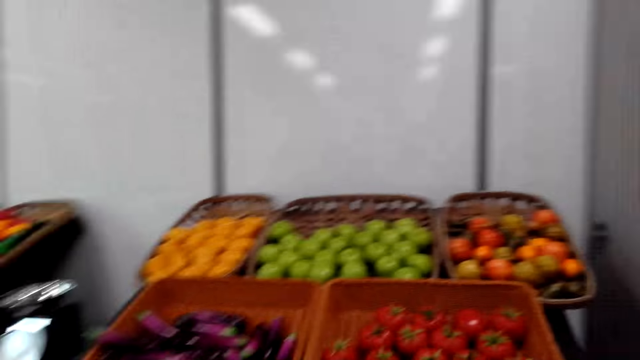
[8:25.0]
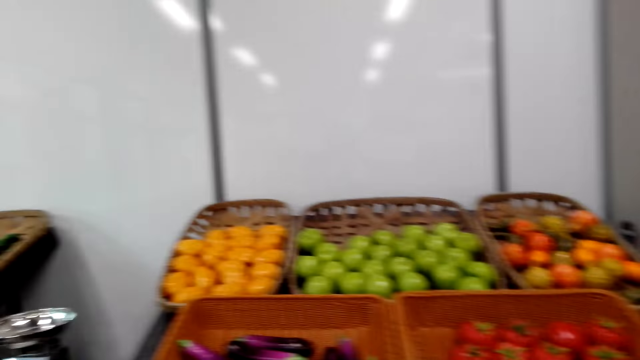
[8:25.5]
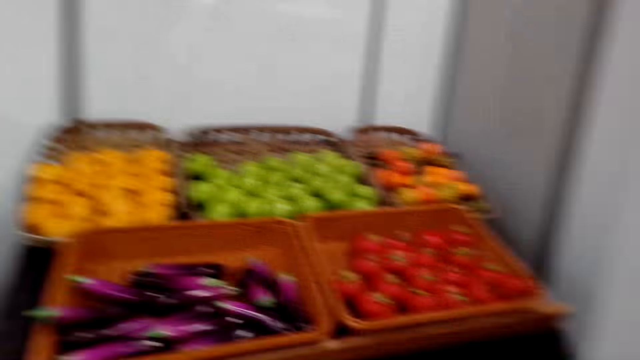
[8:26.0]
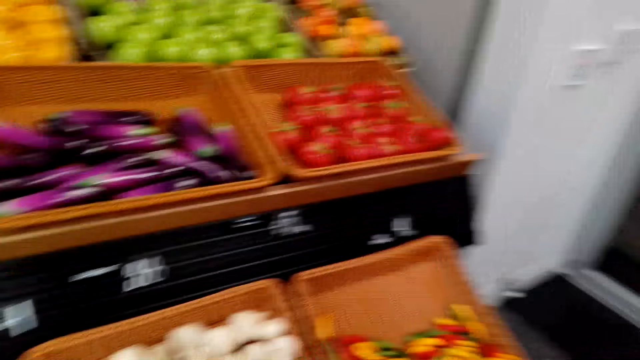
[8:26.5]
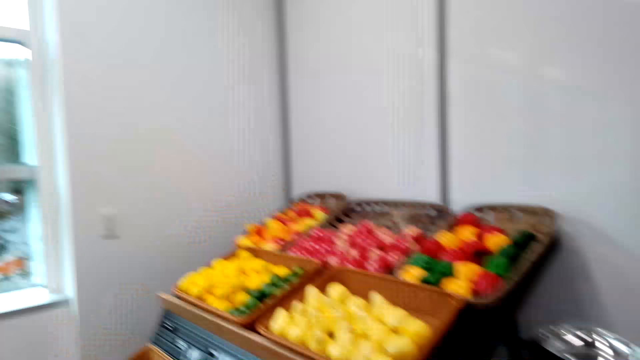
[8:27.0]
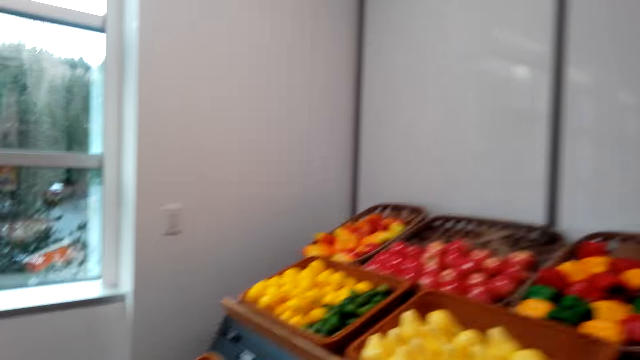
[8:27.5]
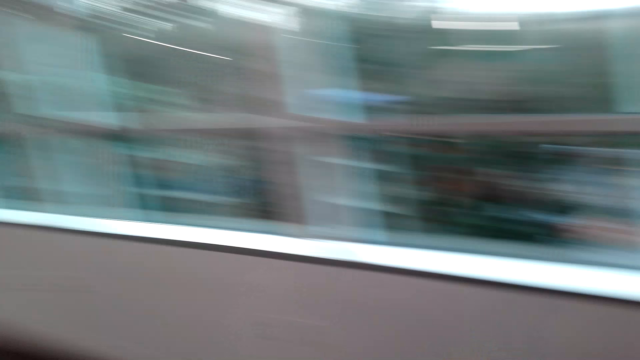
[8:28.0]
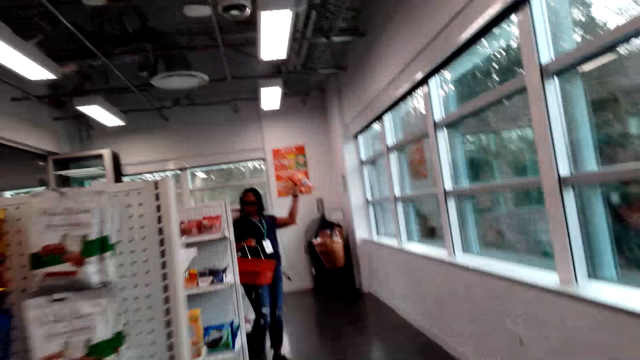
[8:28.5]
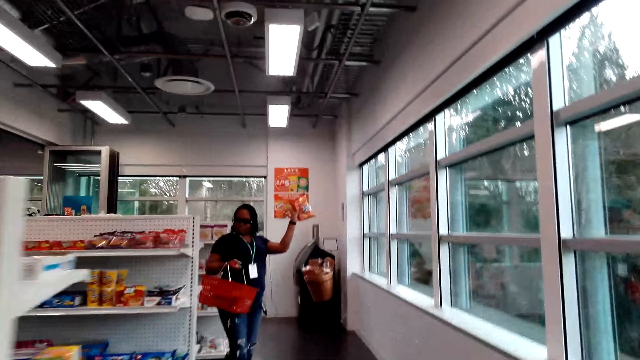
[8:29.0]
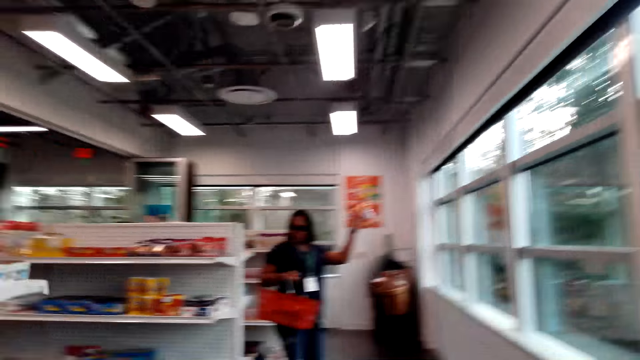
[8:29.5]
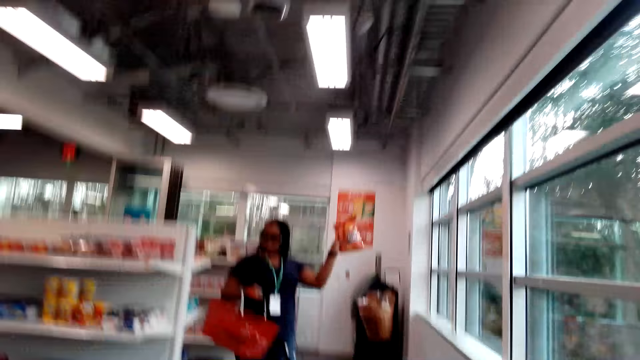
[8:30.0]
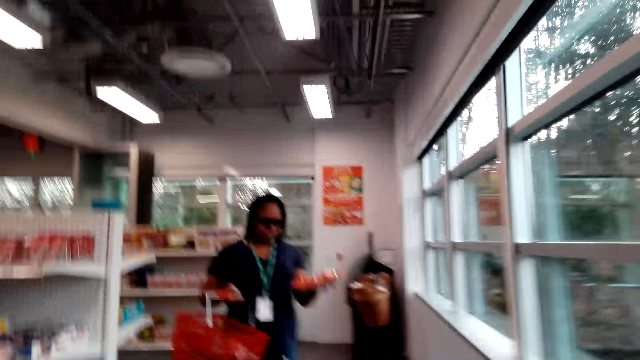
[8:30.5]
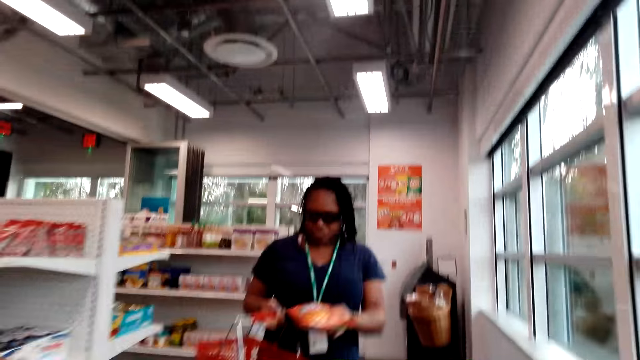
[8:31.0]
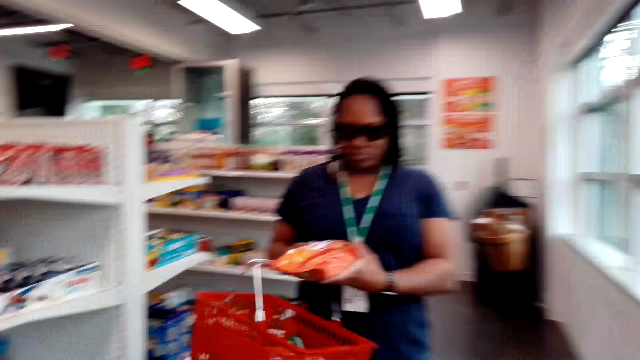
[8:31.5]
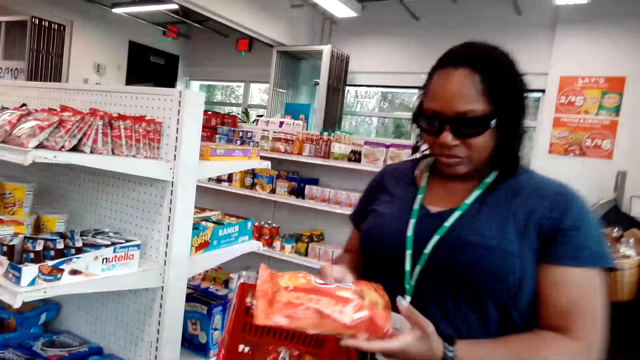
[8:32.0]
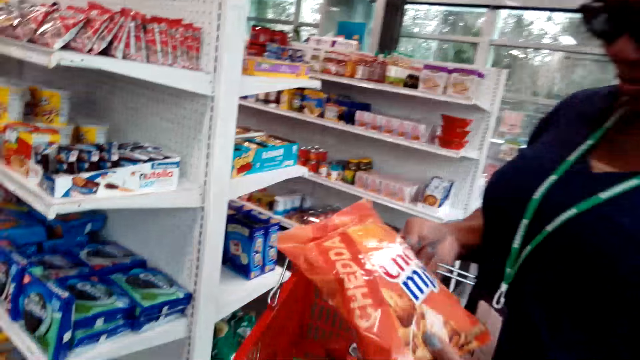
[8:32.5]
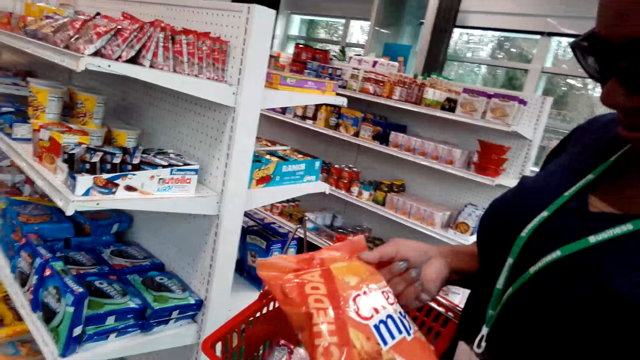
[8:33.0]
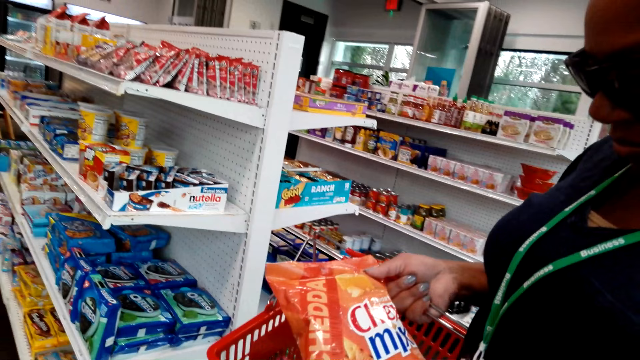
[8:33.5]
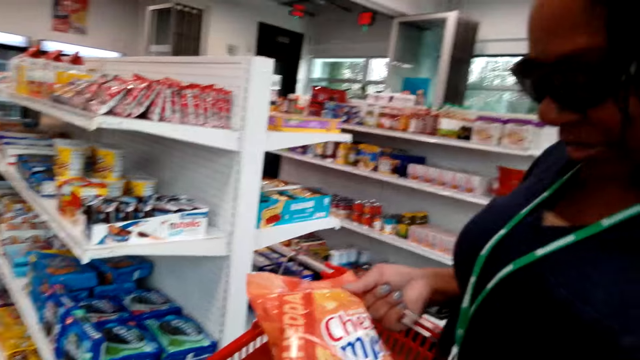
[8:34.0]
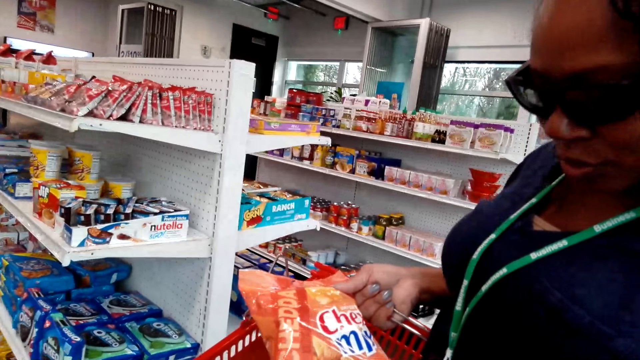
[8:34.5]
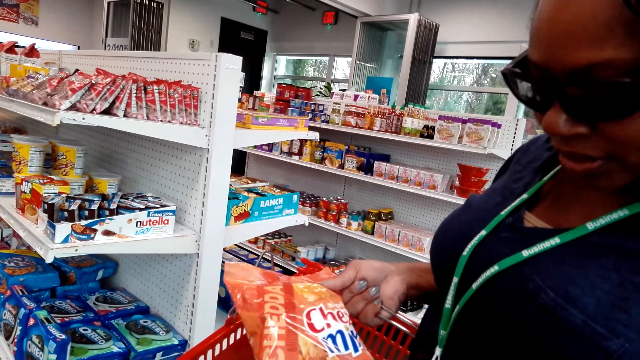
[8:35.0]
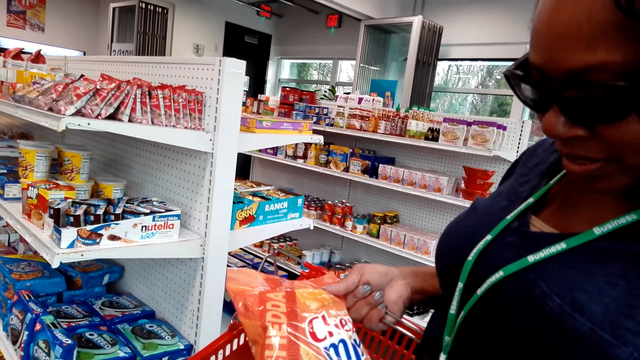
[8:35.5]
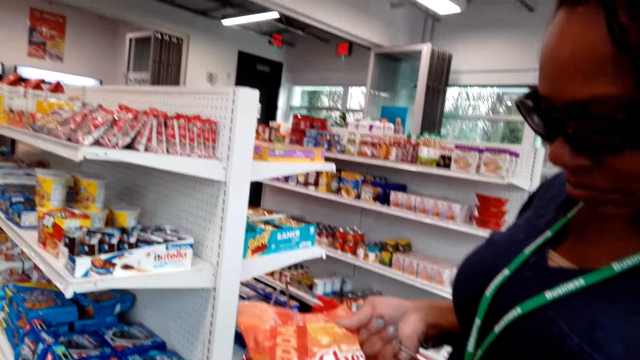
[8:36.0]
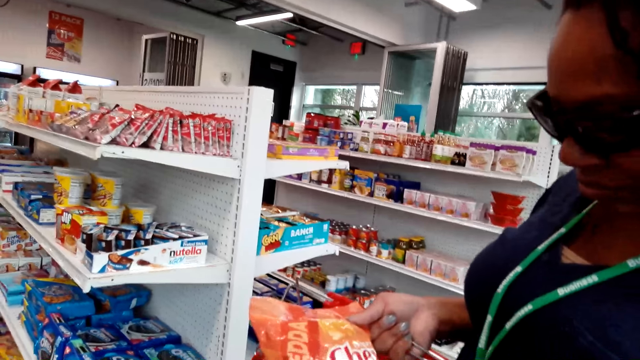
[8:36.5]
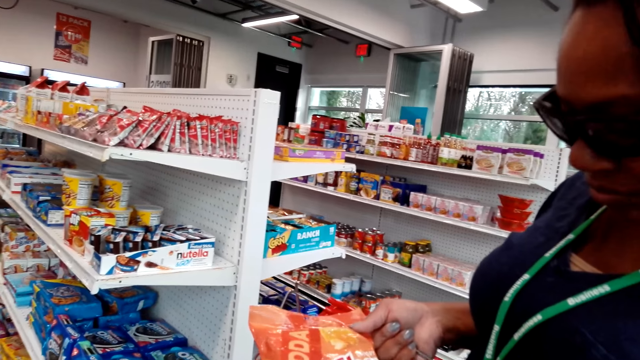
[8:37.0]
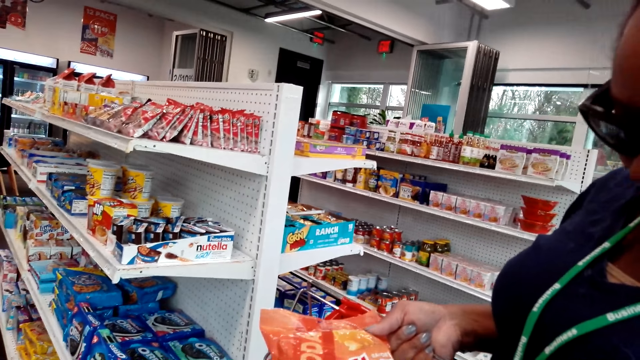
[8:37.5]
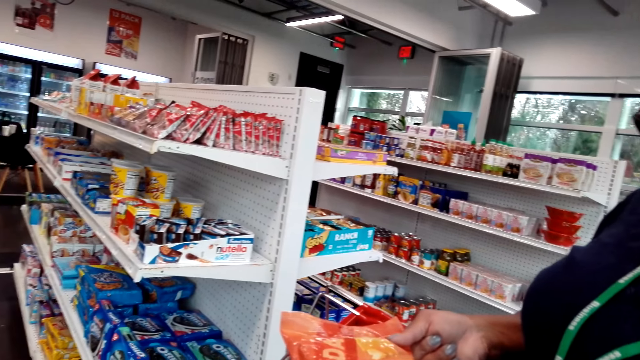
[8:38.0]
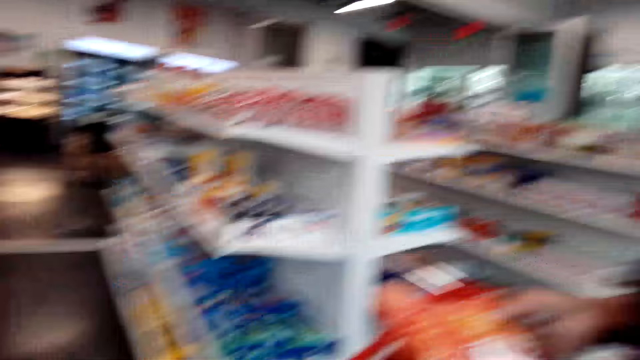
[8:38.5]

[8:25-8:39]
The camera wearer looks around the supermarket. They look around the supermarket again. They speak to the woman. The woman shows a packet of cheddar Chex Mix to the camera wearer. The camera wearer talks with the woman. The woman speaks to the camera wearer.

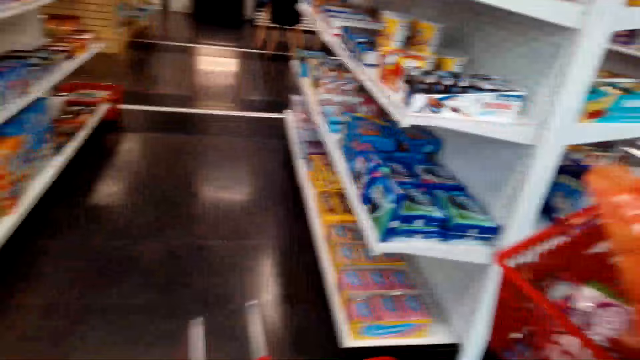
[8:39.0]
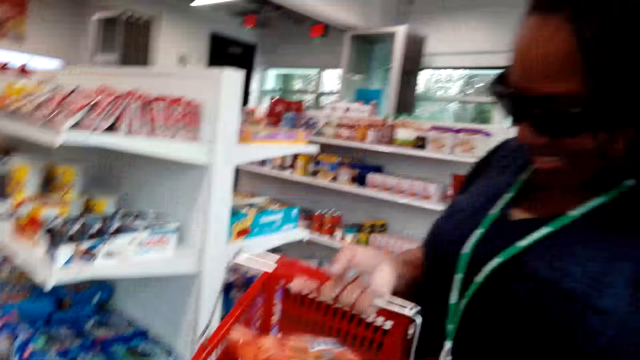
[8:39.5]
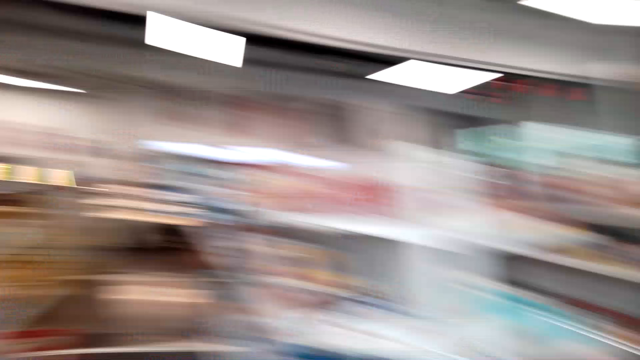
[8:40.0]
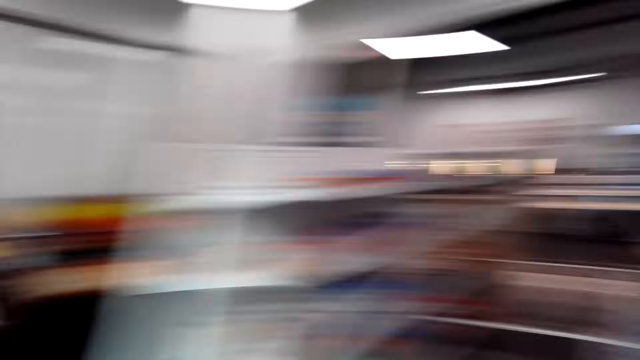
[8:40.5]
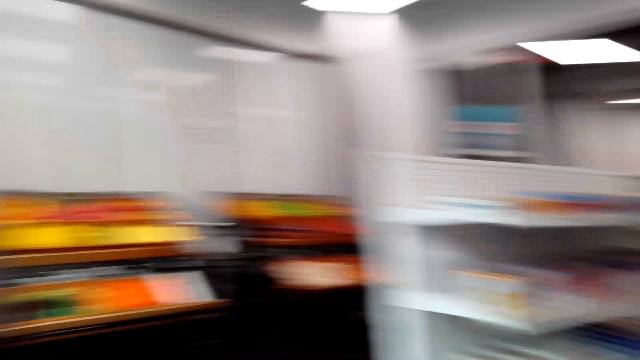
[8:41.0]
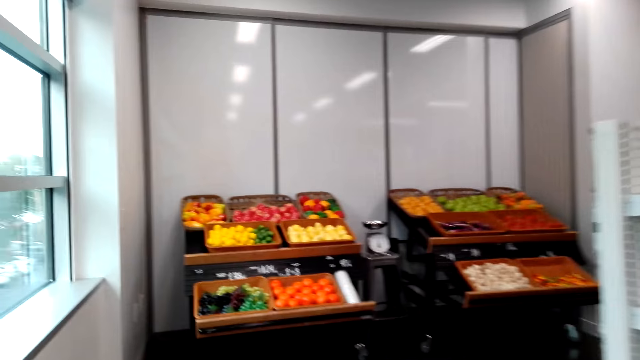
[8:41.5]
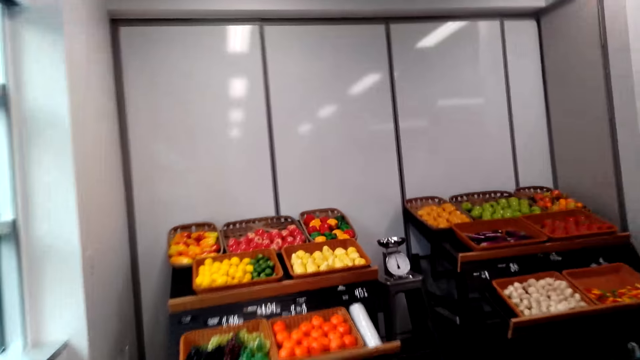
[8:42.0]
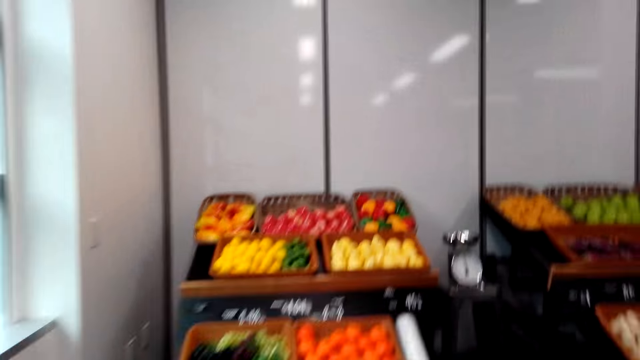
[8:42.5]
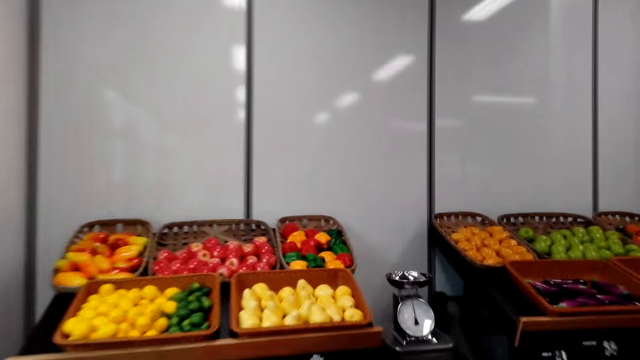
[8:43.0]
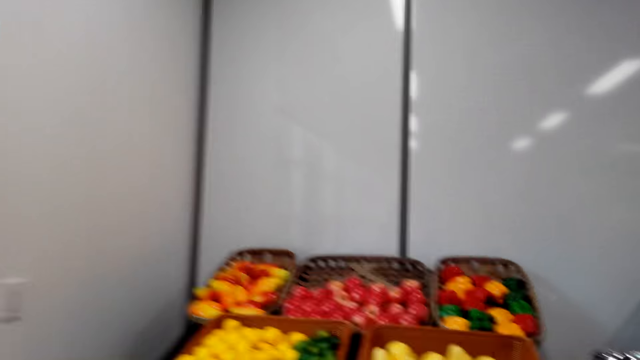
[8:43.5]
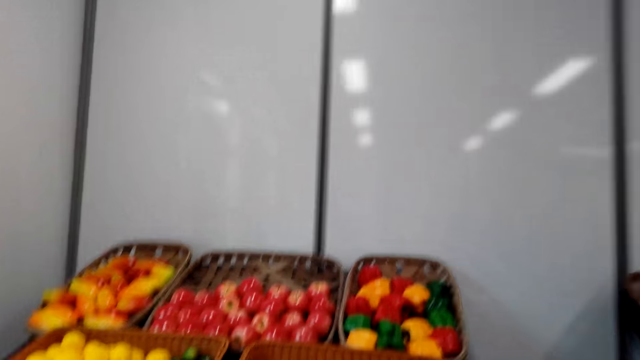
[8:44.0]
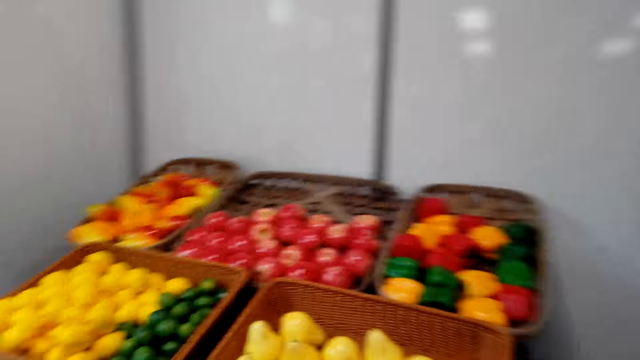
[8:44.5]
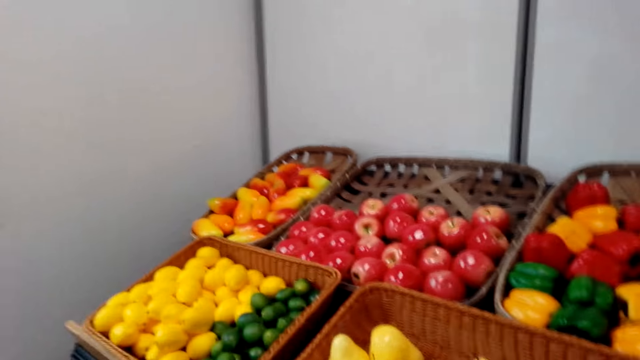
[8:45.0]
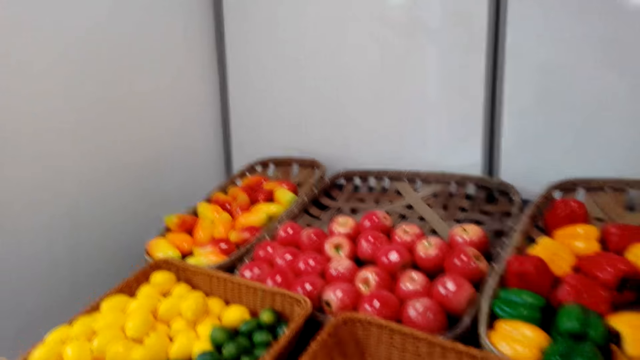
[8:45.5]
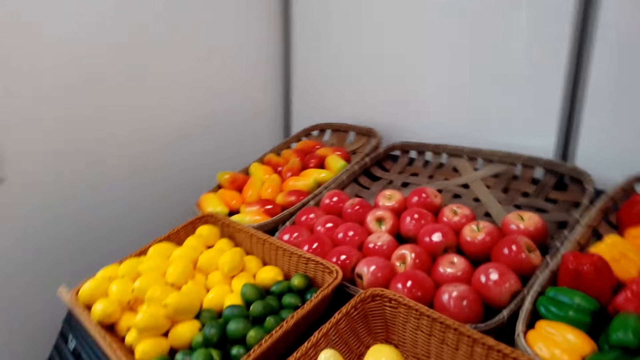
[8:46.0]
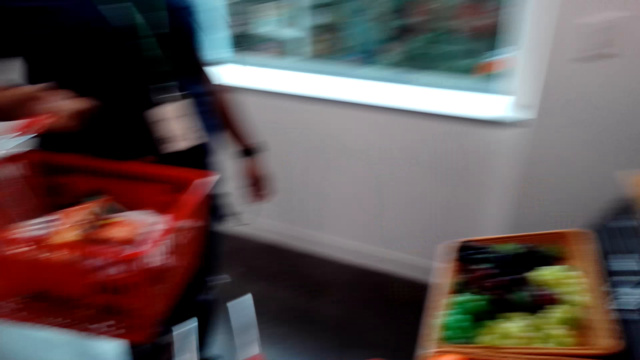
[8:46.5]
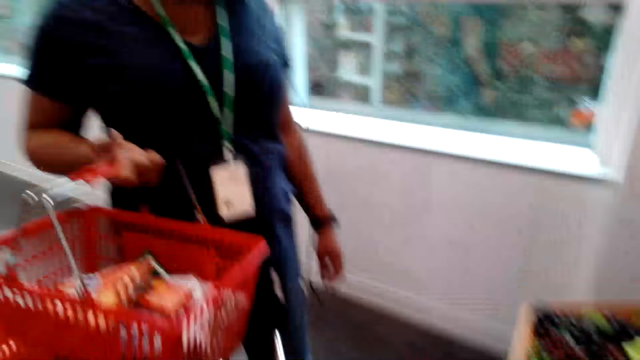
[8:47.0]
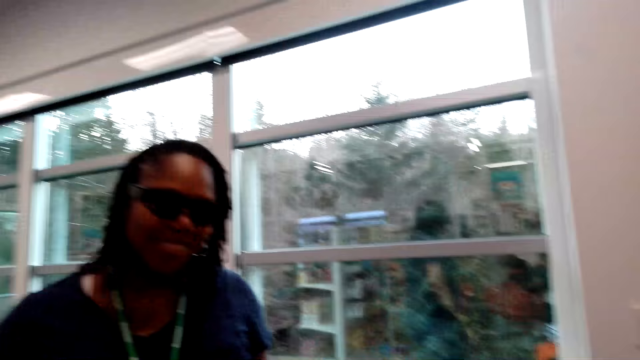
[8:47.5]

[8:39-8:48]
The woman puts the packet of cheddar Chex Mix in the shopping basket. The camera wearer talks with the woman and walks in front of the woman in the supermarket. They pick a pear.
